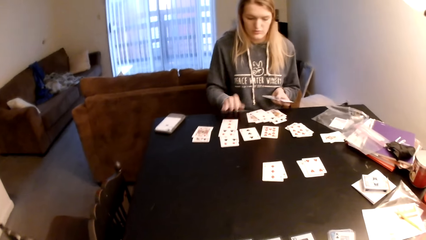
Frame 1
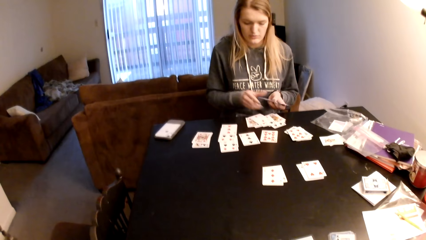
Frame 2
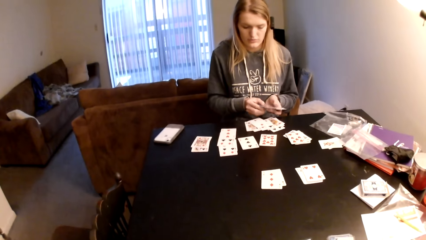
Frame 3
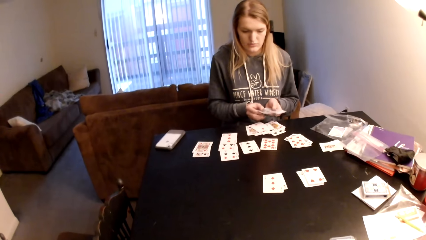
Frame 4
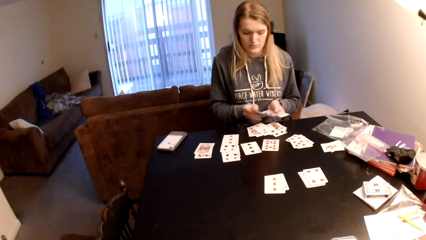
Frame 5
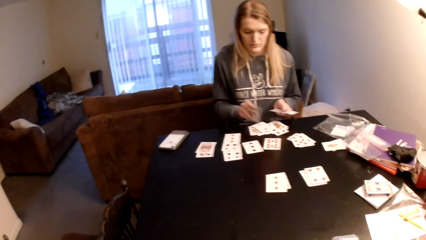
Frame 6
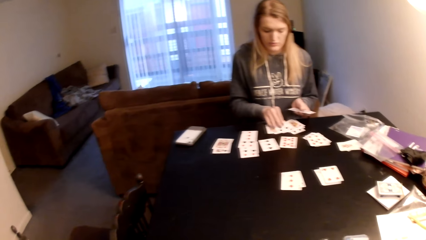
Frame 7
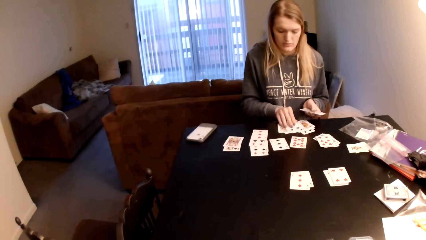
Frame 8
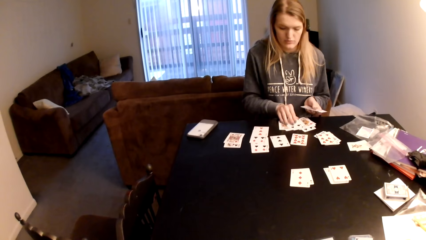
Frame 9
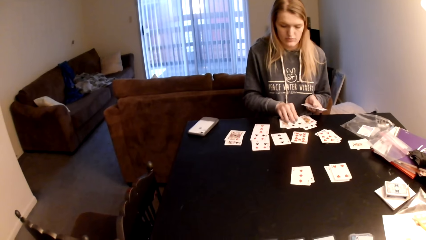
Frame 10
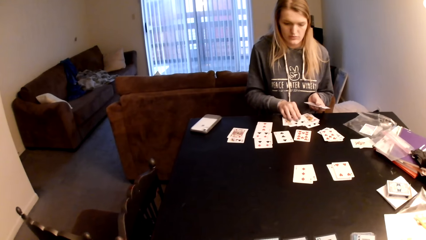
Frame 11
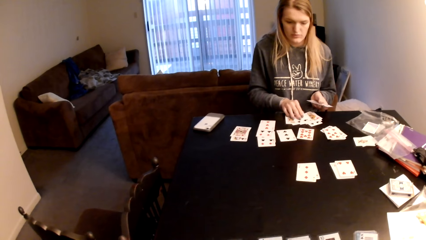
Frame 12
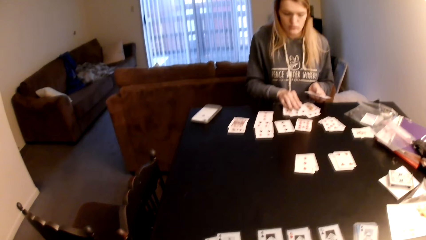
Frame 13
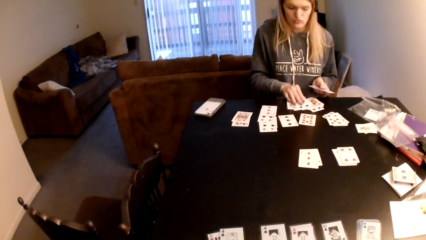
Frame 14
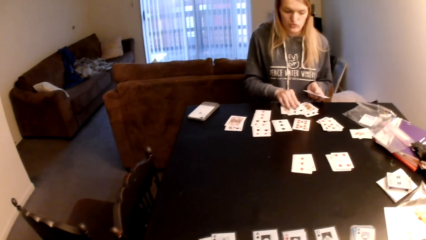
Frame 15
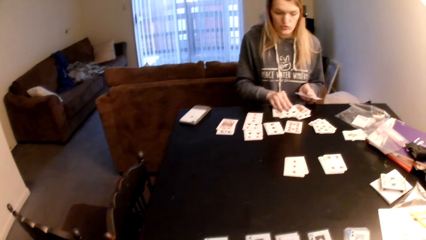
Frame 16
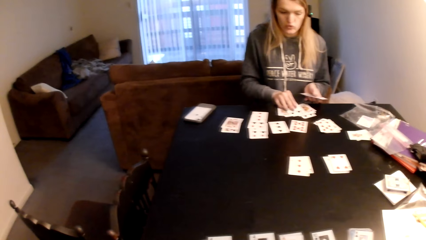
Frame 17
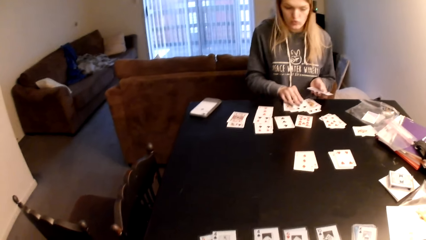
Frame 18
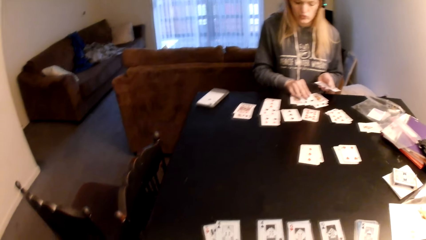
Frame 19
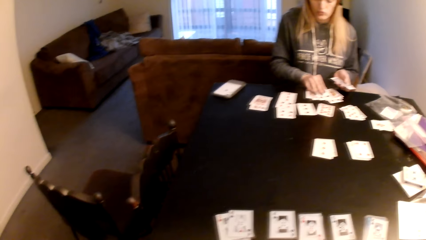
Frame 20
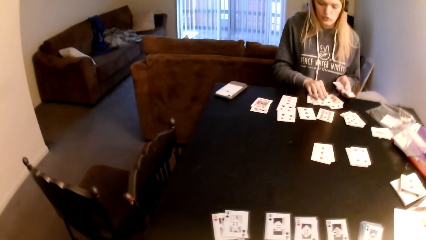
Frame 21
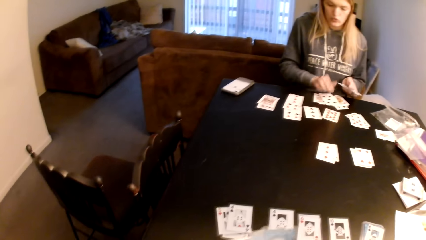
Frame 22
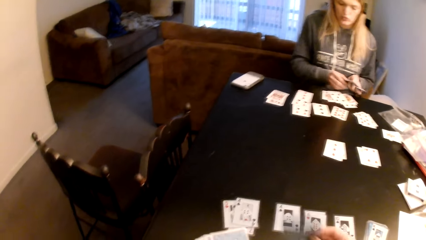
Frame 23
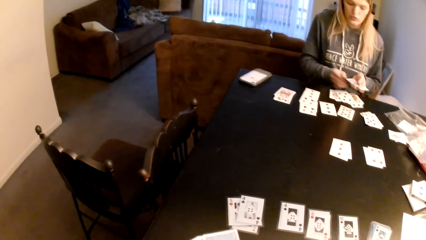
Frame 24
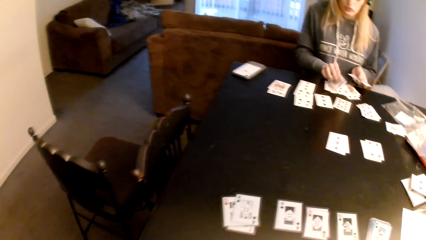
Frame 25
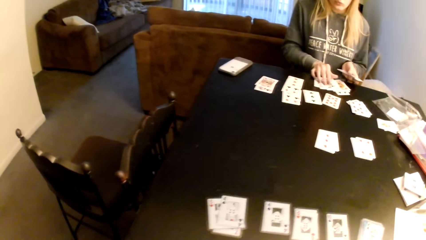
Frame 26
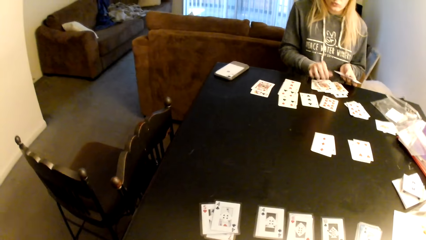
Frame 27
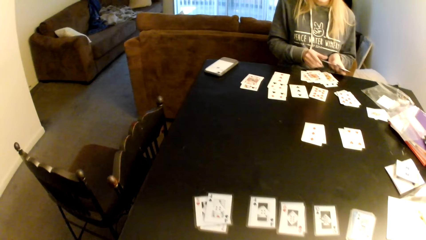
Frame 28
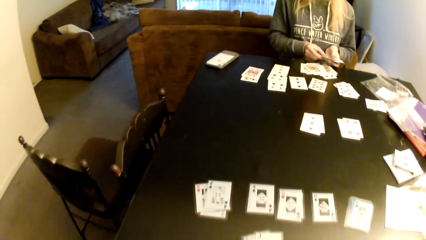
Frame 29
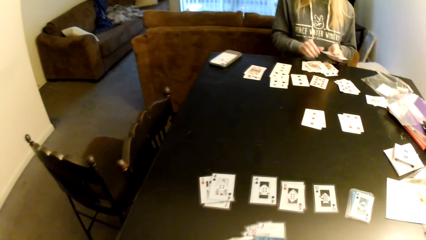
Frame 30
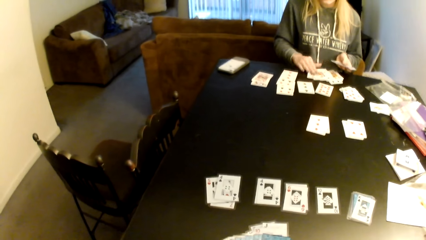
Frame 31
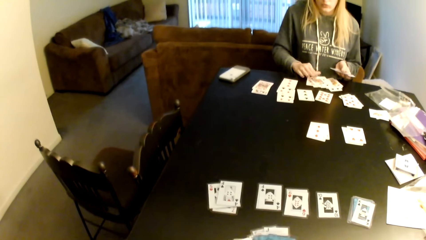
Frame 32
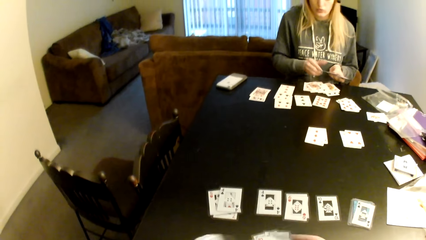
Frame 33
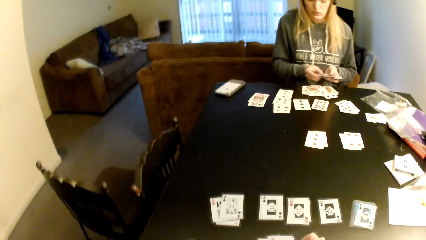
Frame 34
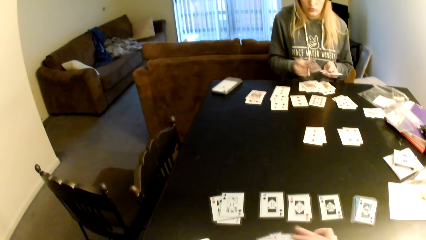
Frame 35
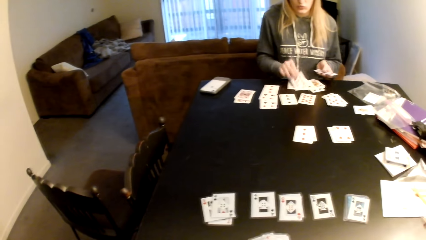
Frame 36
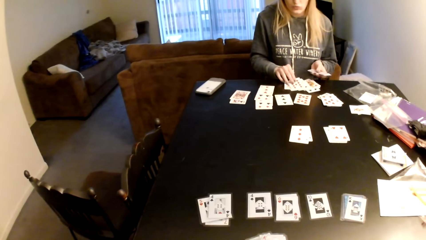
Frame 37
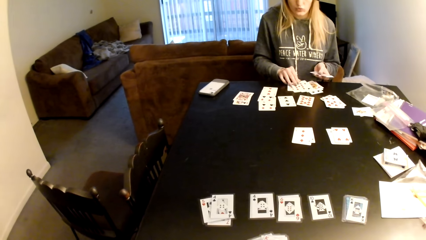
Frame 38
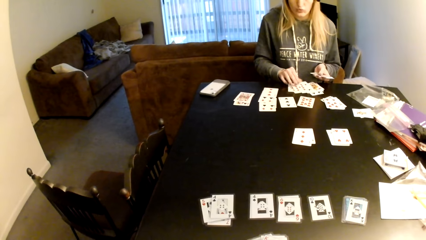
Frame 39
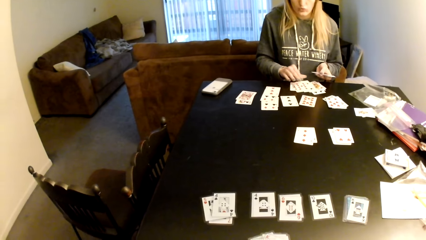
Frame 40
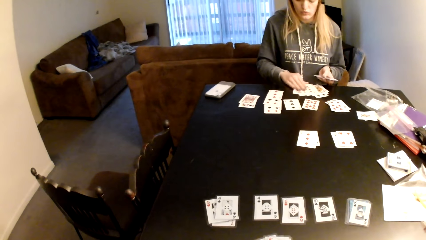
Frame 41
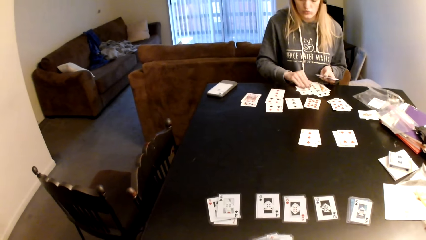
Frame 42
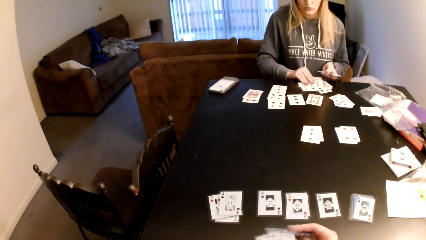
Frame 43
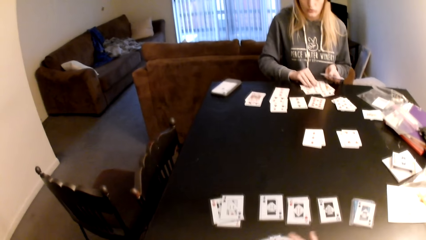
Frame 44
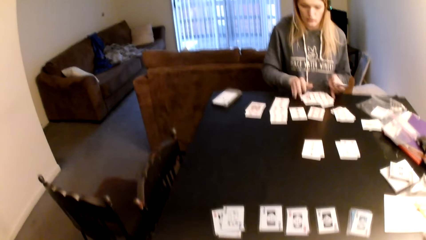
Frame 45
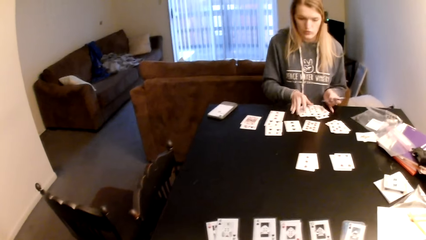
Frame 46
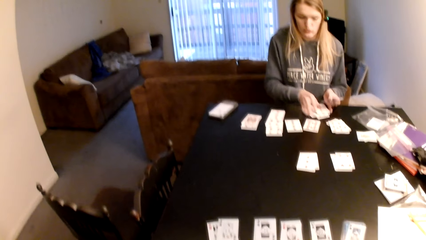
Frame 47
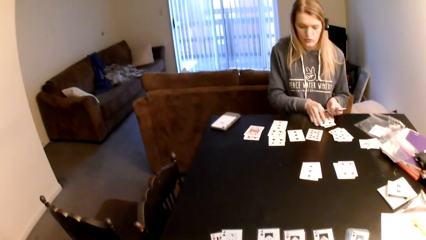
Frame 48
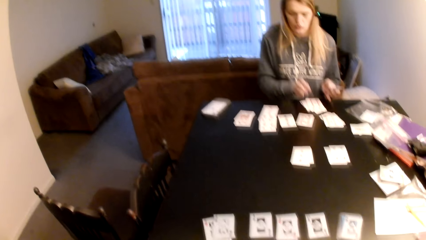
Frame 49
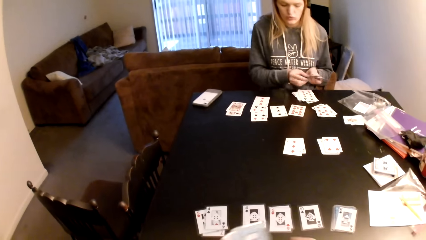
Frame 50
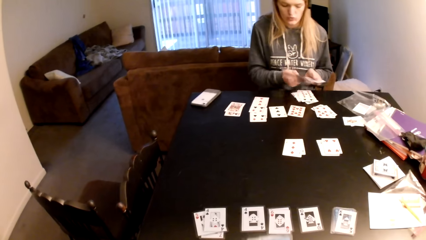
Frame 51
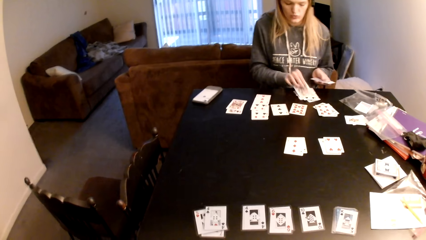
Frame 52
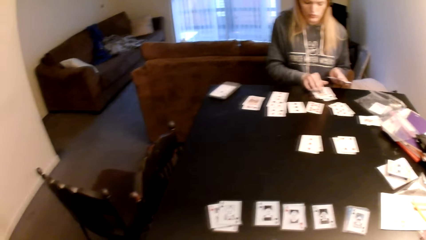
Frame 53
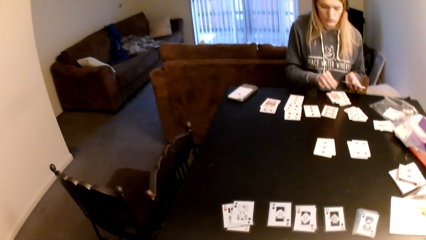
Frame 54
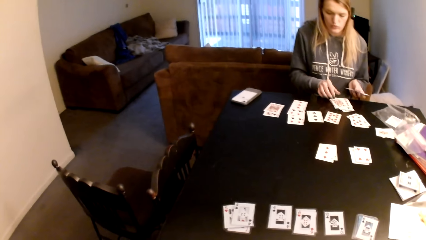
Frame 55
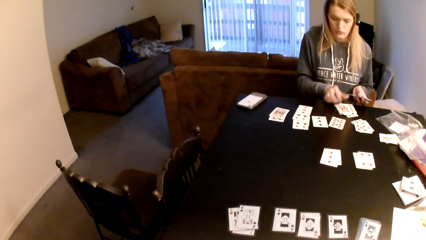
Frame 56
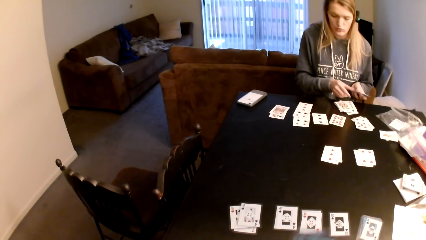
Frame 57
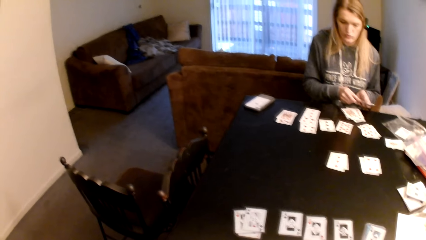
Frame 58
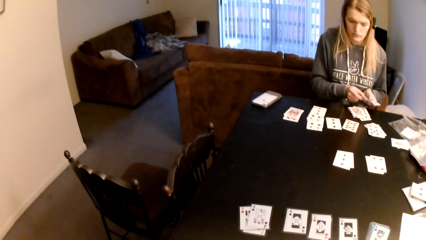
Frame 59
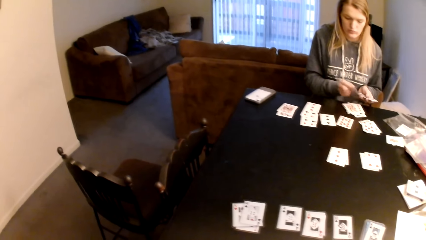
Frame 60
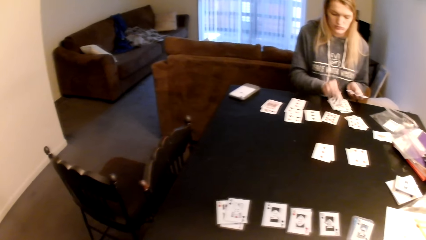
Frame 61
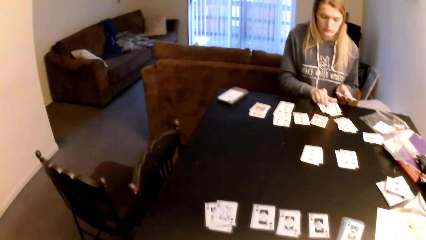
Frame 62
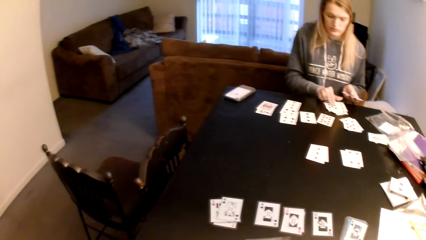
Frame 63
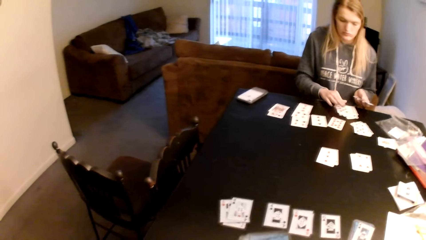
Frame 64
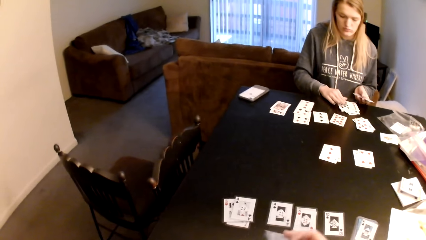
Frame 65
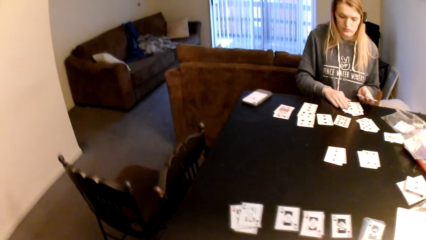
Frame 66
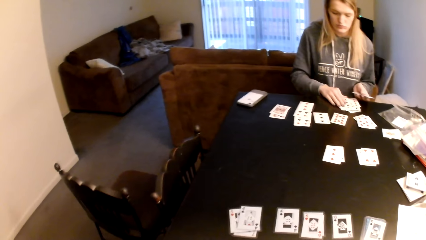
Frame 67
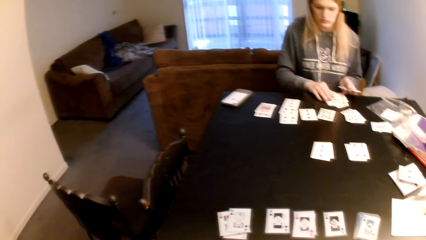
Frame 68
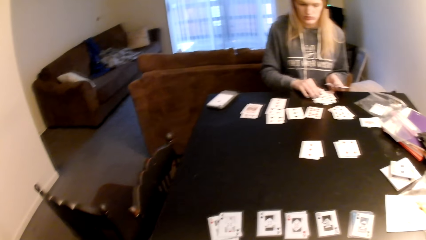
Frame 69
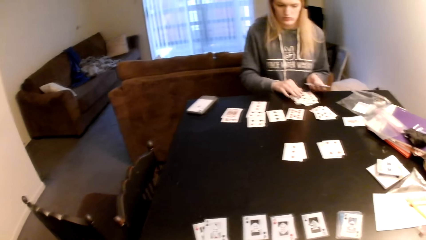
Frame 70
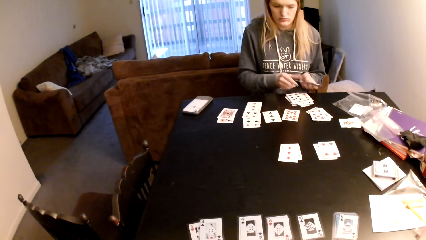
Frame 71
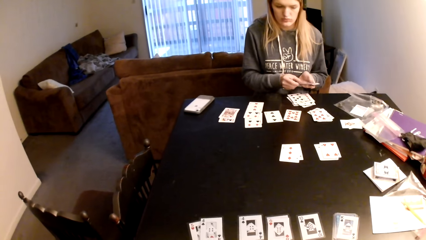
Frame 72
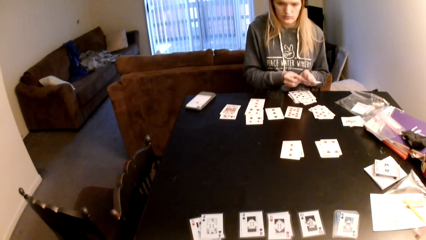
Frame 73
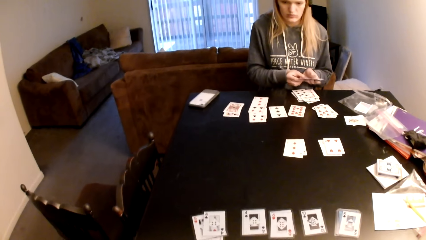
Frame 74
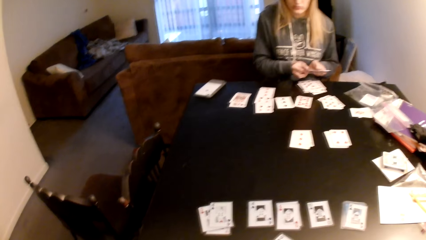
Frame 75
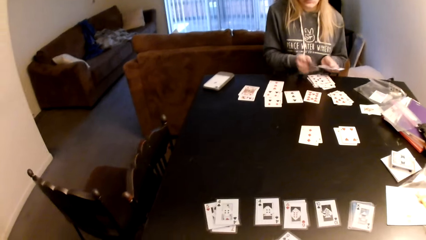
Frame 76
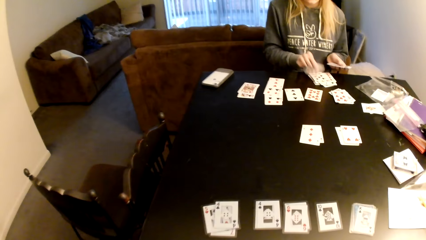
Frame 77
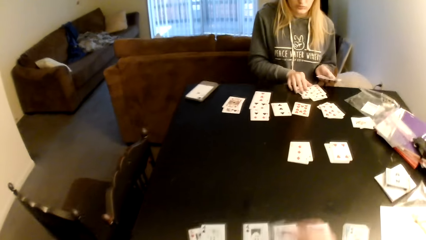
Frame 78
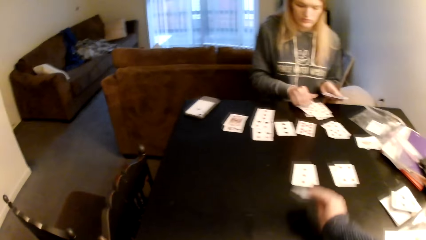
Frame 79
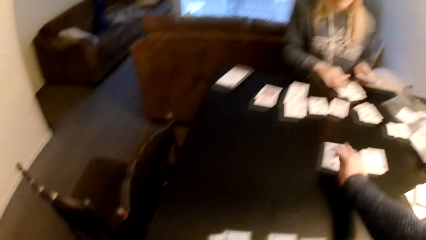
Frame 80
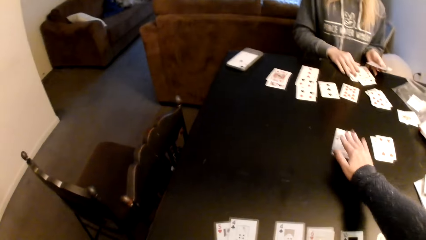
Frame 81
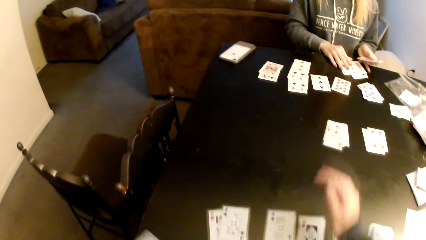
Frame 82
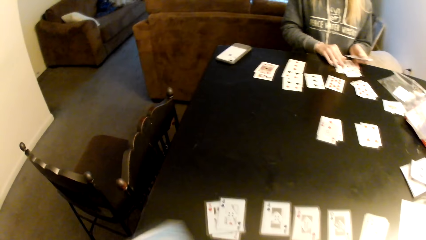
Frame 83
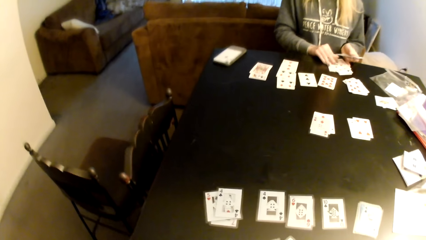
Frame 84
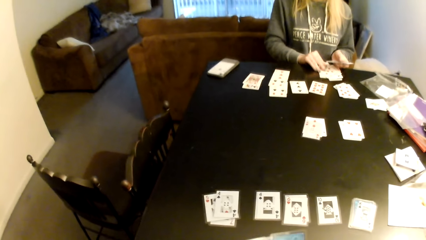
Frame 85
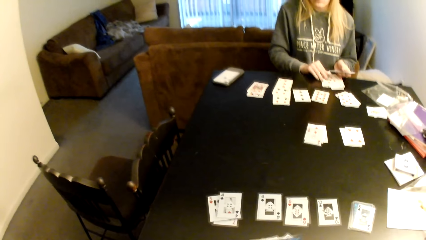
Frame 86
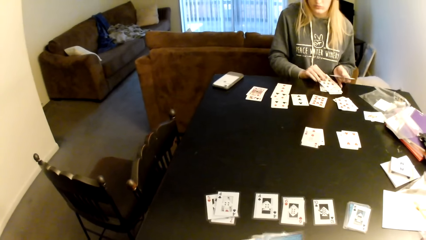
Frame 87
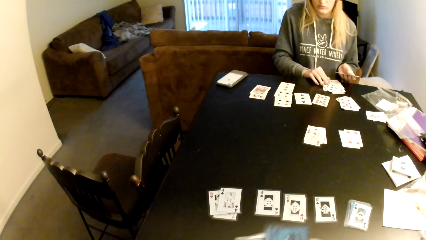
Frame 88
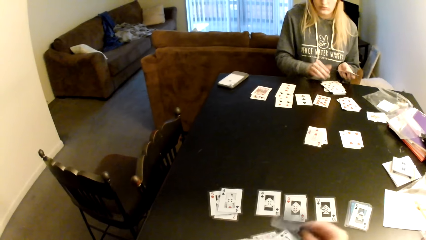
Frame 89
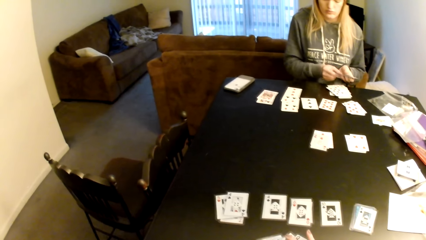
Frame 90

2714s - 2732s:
A woman puts the card on a card and distributes the cards on the table. The woman places the playing card on the table and looks at the playing cards. The camera wearer touches the playing cards. The woman places the playing card on the table, touches the playing card, looks at the playing cards, places the playing card on the table, looks at the playing cards, pulls the playing cards, brings the cards together, looks at the playing cards, and places the playing card on the table. The camera wearer looks at the playing cards. The woman places the playing card on the table. The camera wearer looks at the playing cards. The woman places the playing card on the table. The camera wearer places a playing card on the table. They pull back the right hand and look at the playing card.
